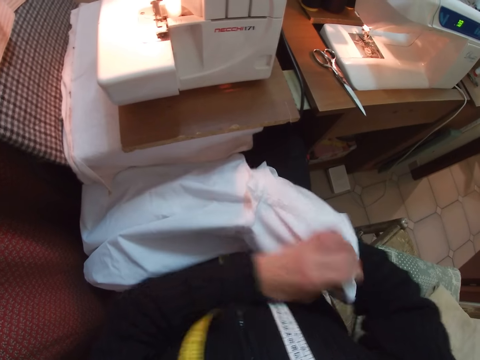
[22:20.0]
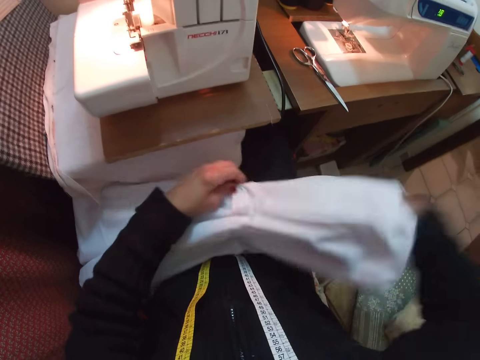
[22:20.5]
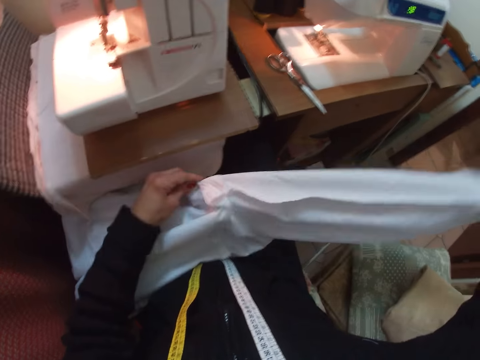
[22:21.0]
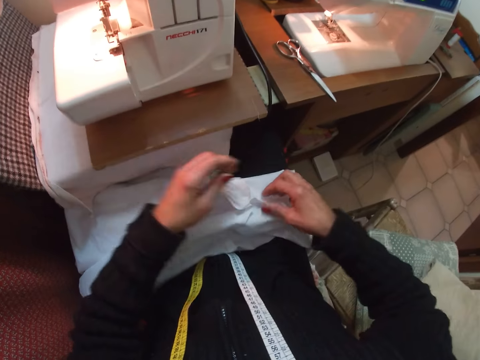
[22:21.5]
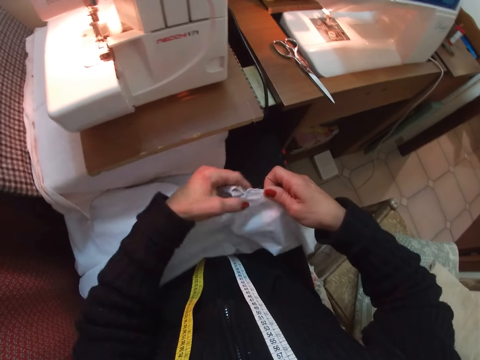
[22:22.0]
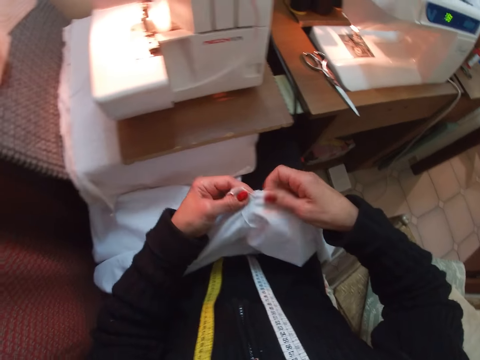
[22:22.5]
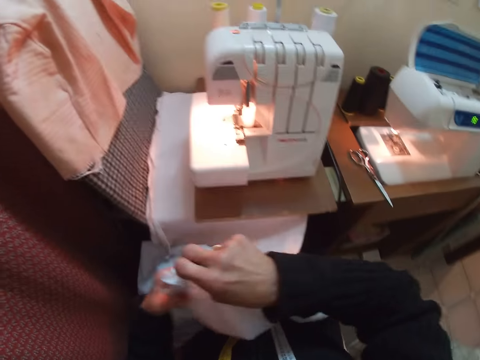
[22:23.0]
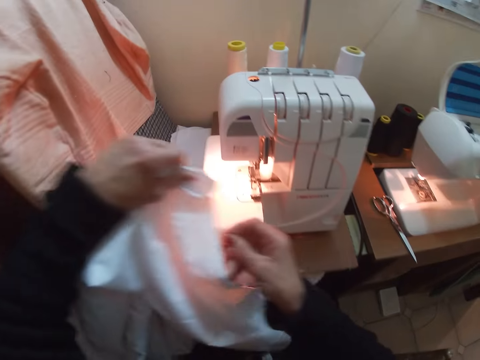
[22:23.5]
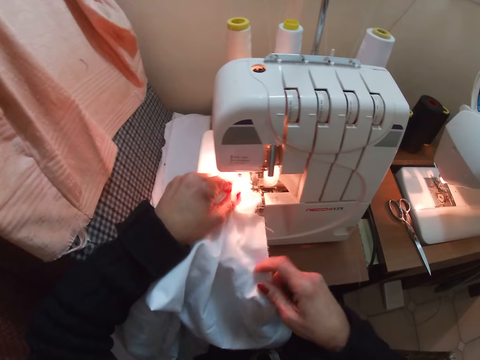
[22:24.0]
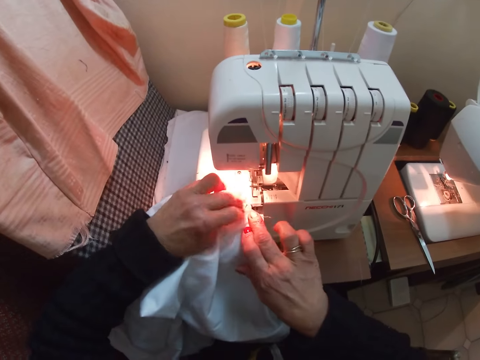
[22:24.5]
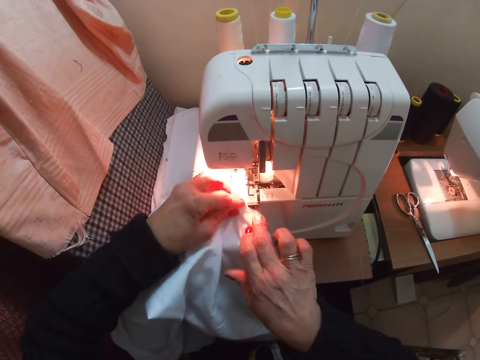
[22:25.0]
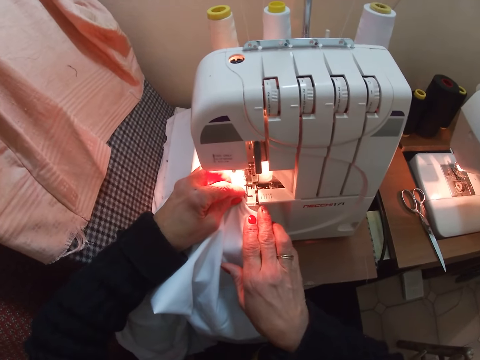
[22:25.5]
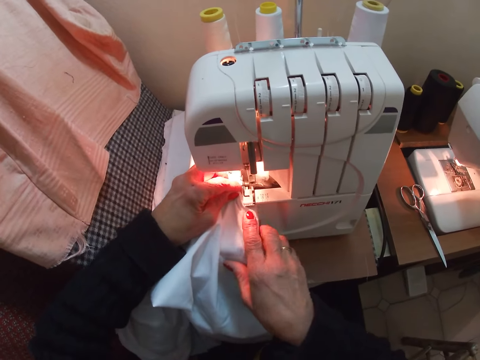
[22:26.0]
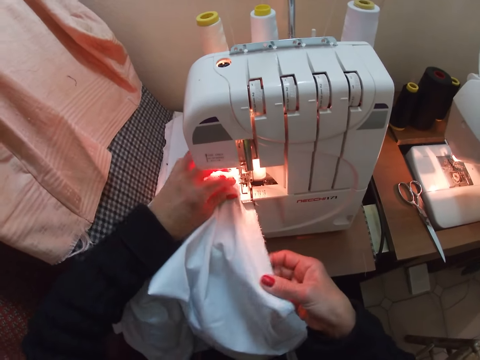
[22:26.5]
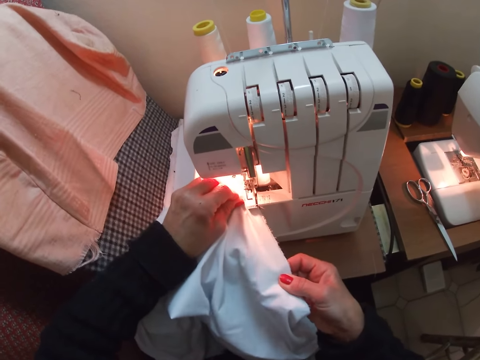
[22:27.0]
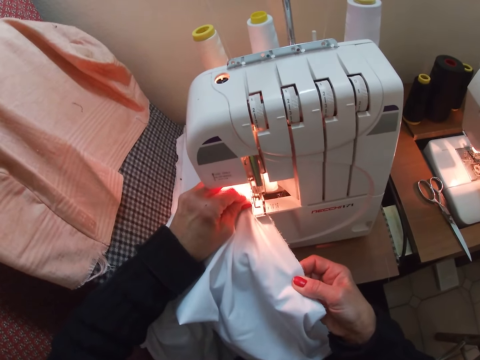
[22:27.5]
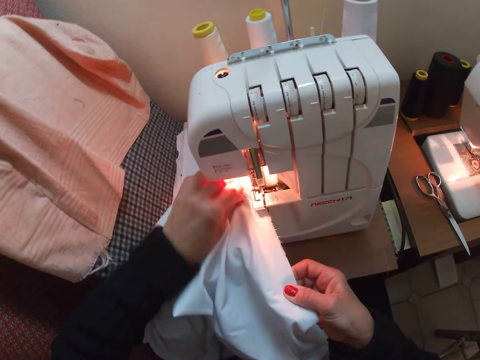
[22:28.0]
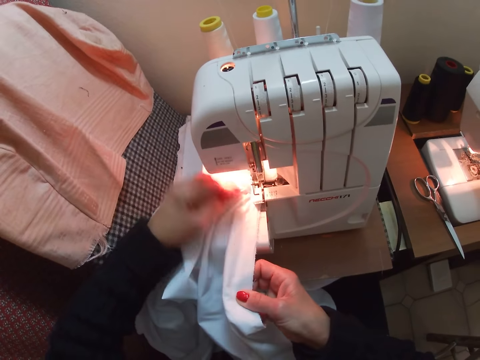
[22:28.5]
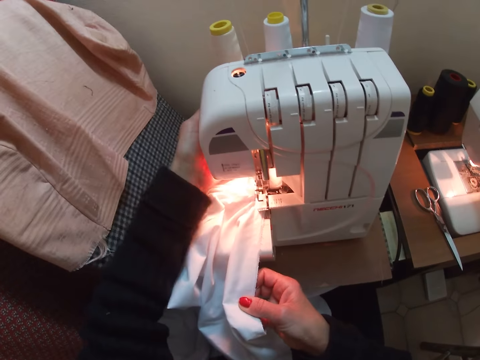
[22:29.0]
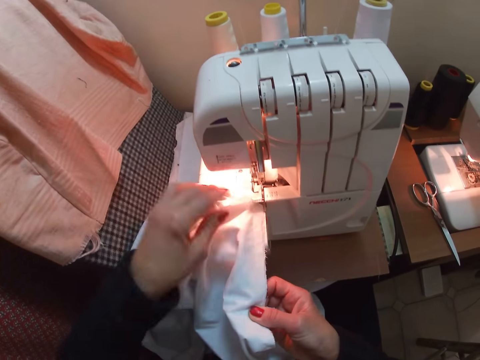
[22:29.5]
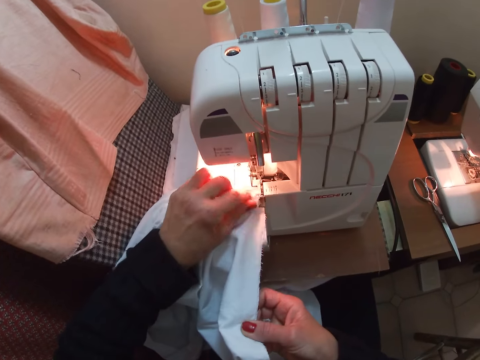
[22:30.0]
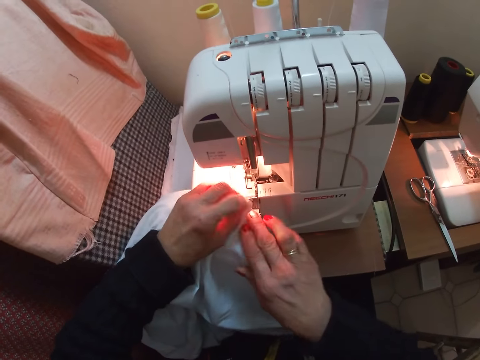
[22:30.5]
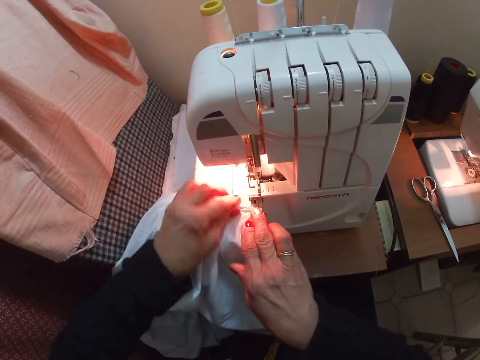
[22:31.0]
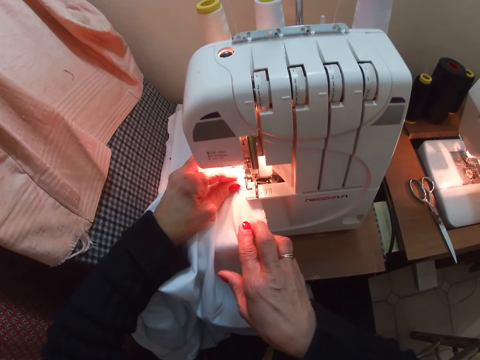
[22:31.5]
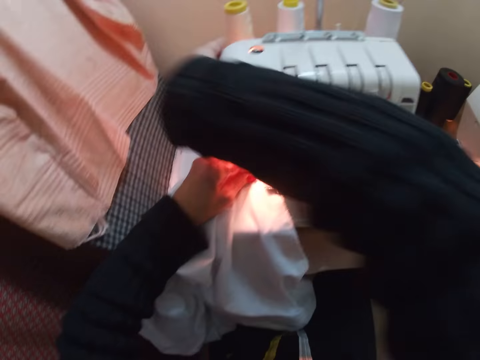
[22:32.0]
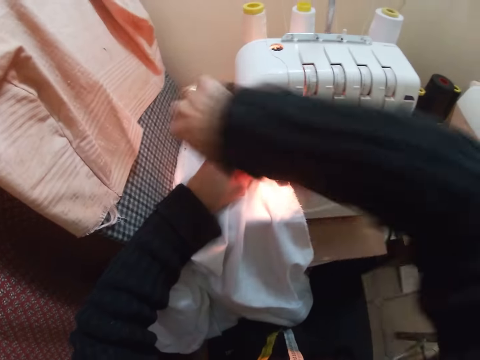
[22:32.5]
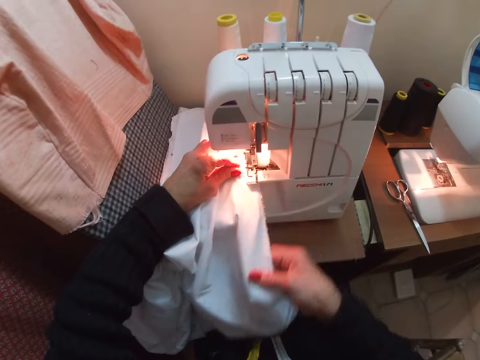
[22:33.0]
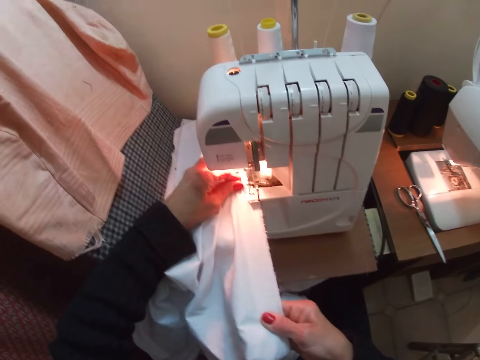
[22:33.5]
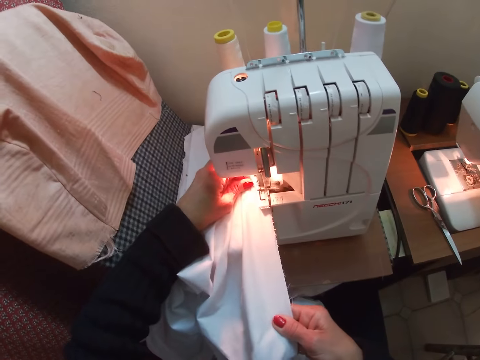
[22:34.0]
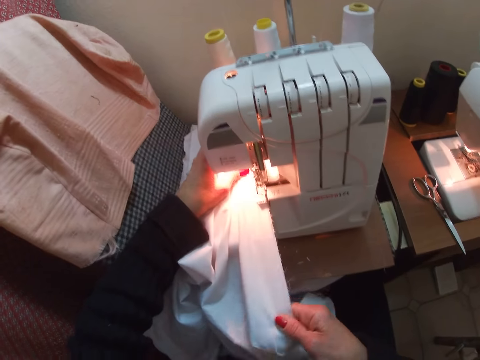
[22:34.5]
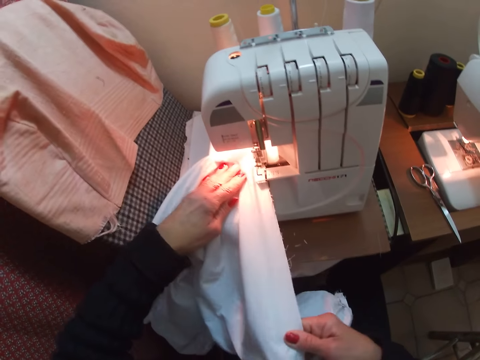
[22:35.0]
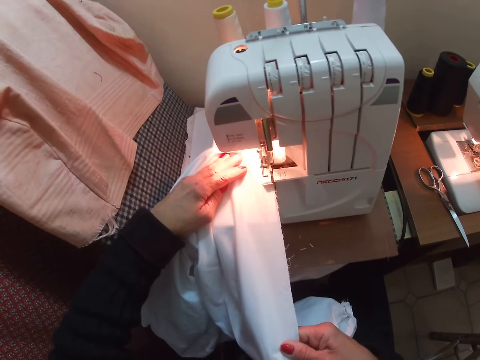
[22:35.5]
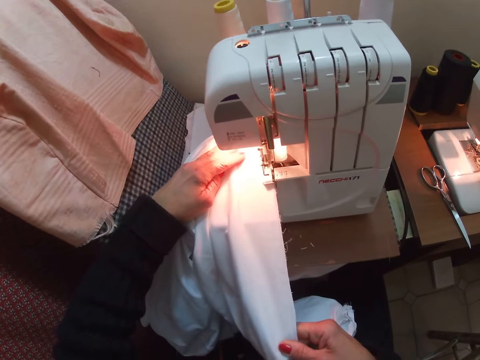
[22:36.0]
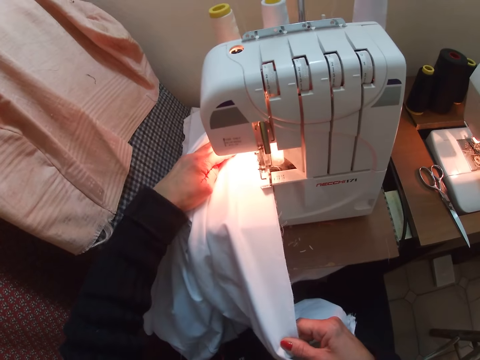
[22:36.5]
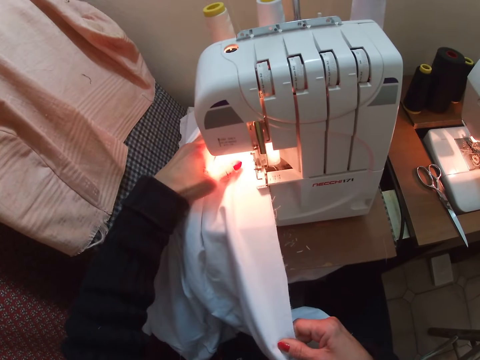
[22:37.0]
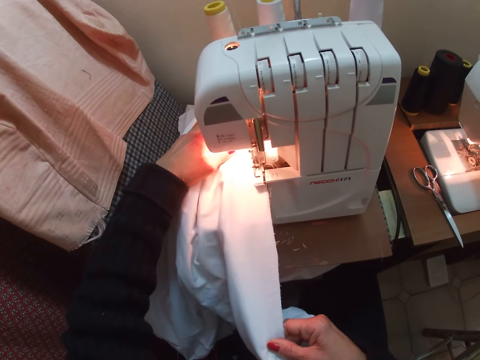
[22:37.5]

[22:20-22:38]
The camera wearer places the cloth on the overlocking machine. They overlock the cloth. They adjust the presser foot lever. They adjust the cloth on the overlocking machine. They adjust the presser foot lever. They overlock the cloth.

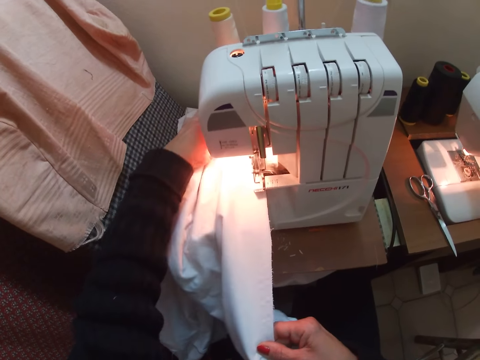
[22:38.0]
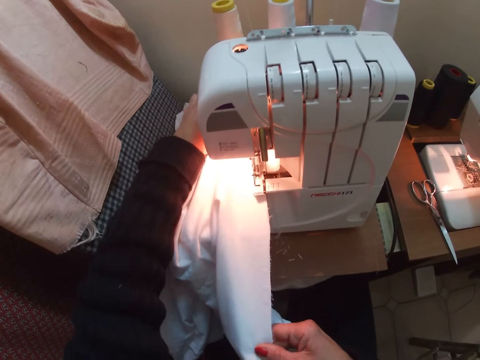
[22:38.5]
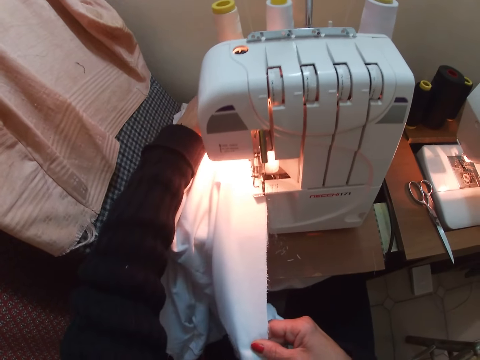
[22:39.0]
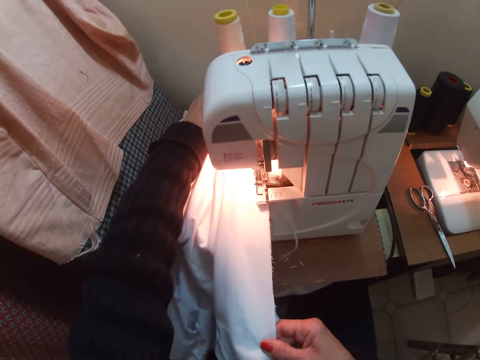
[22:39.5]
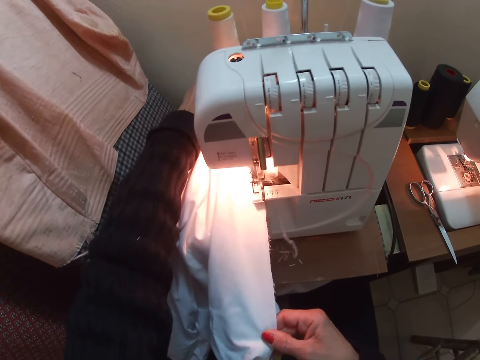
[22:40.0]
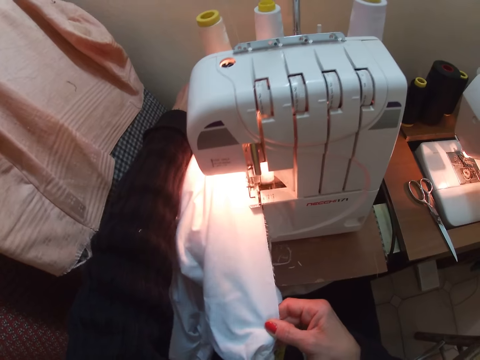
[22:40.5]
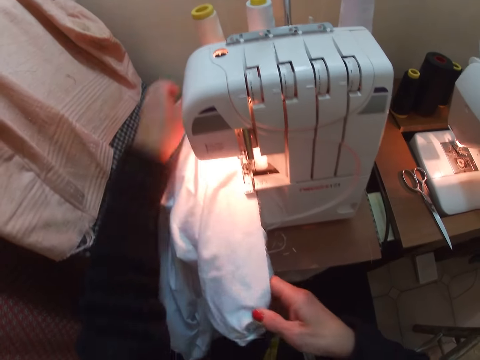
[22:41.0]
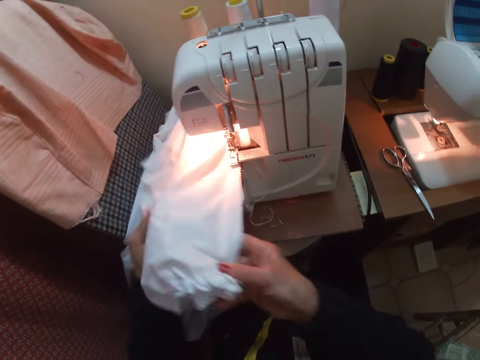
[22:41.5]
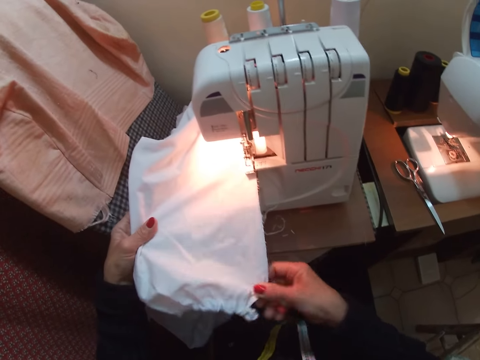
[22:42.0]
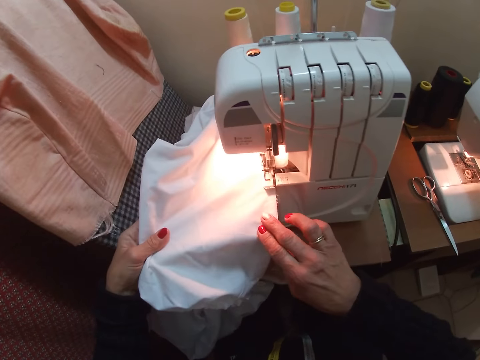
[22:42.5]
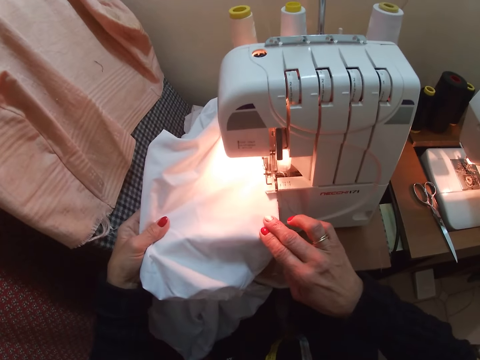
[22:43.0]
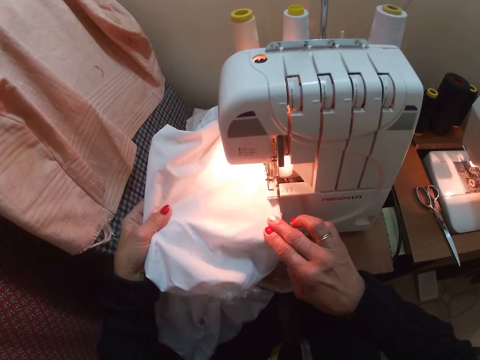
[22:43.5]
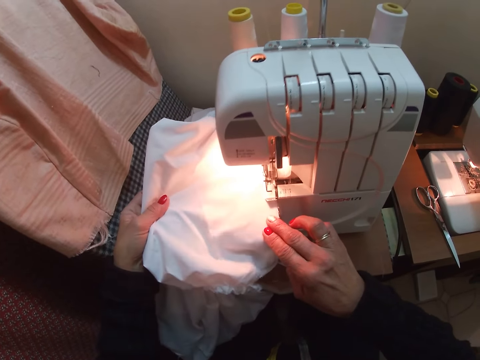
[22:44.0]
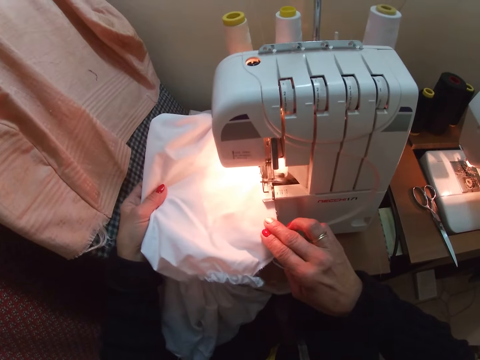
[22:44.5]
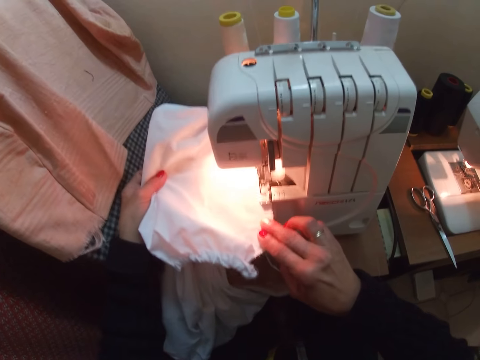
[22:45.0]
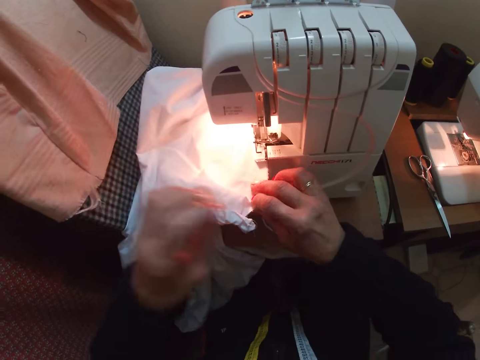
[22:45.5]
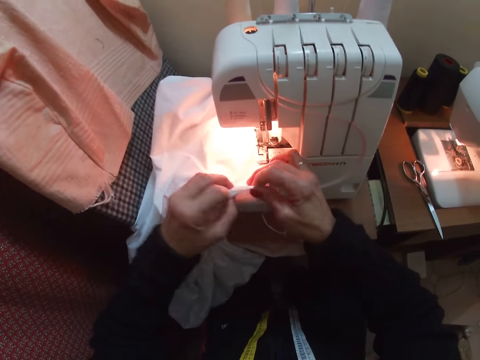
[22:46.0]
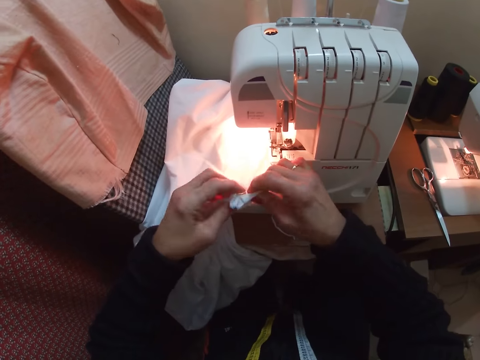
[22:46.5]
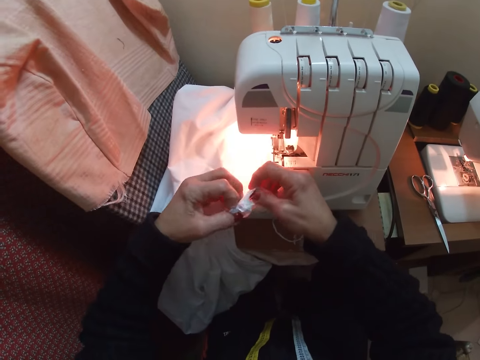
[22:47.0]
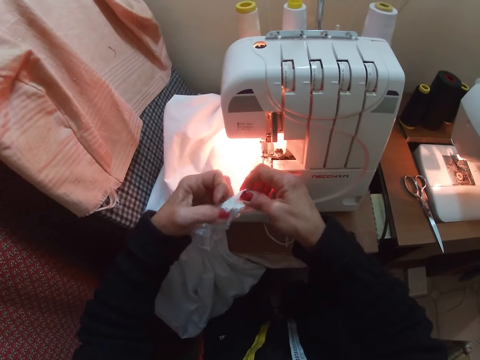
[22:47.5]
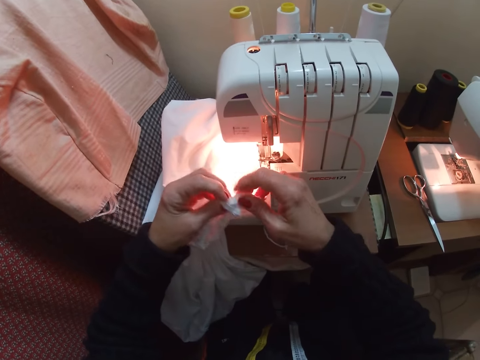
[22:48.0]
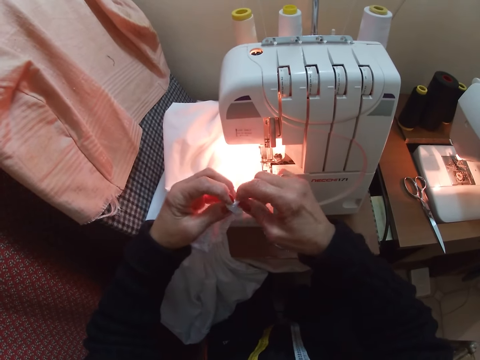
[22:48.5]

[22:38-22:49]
The camera wearer stops sewing the cloth and holds the edge of the cloth with both hands. They straighten parts of the cloth.
